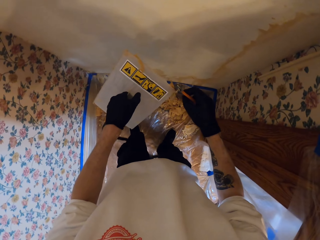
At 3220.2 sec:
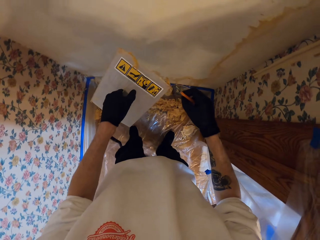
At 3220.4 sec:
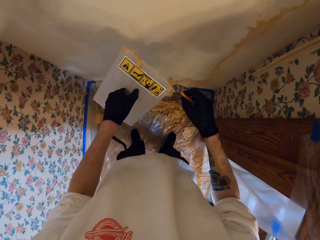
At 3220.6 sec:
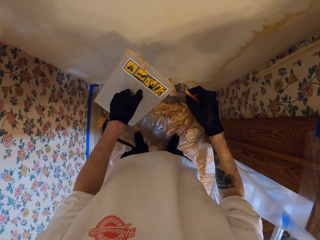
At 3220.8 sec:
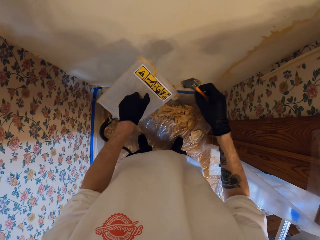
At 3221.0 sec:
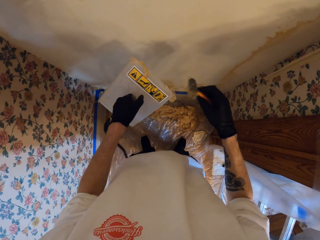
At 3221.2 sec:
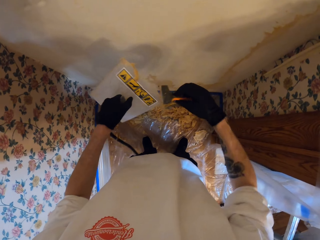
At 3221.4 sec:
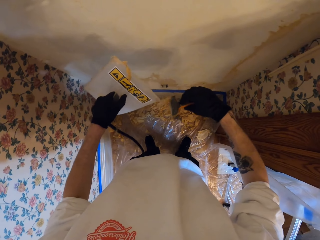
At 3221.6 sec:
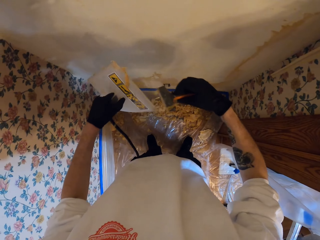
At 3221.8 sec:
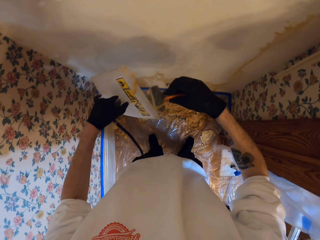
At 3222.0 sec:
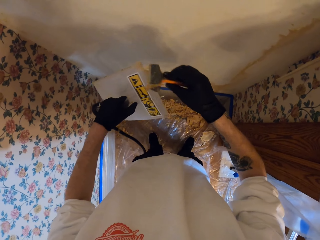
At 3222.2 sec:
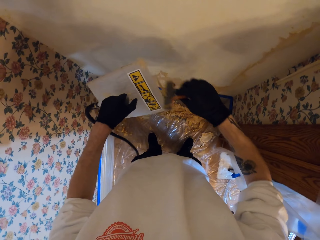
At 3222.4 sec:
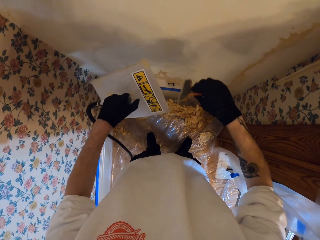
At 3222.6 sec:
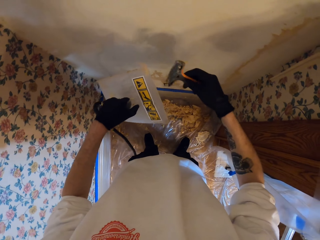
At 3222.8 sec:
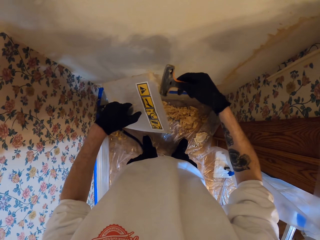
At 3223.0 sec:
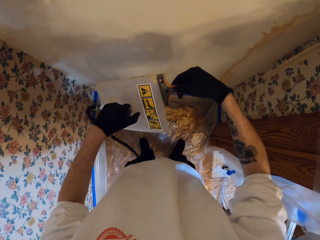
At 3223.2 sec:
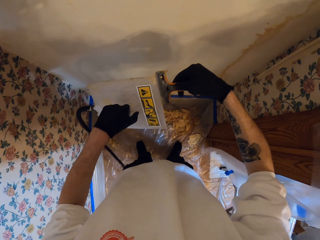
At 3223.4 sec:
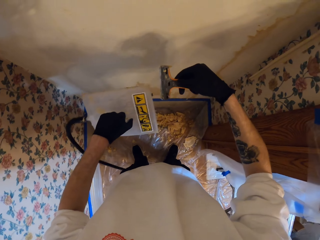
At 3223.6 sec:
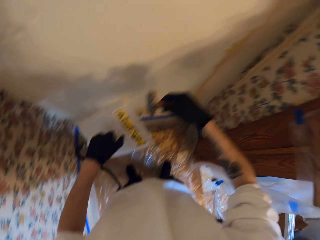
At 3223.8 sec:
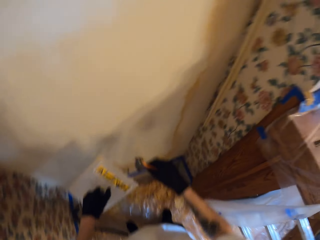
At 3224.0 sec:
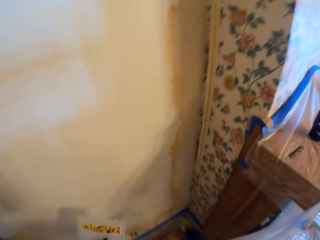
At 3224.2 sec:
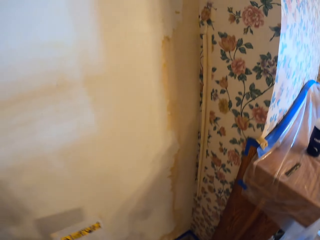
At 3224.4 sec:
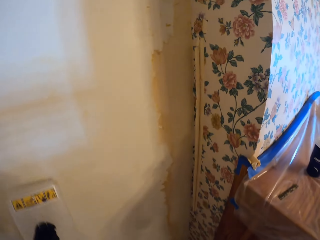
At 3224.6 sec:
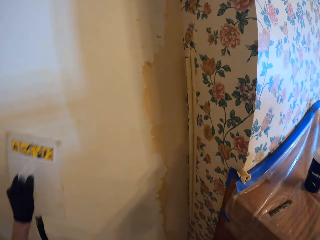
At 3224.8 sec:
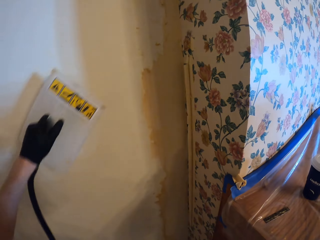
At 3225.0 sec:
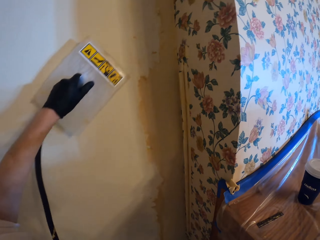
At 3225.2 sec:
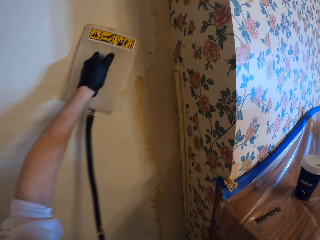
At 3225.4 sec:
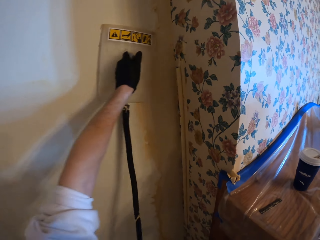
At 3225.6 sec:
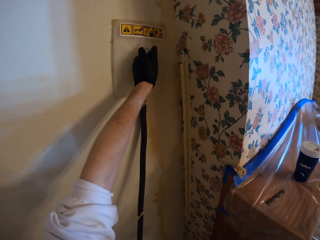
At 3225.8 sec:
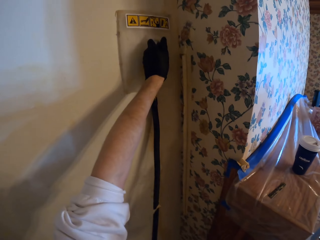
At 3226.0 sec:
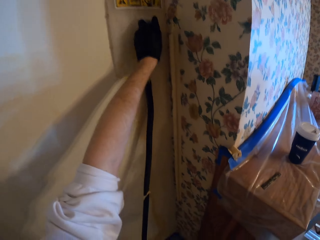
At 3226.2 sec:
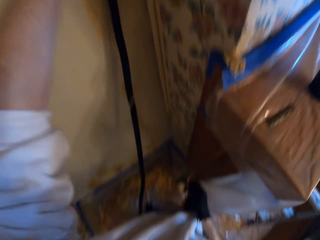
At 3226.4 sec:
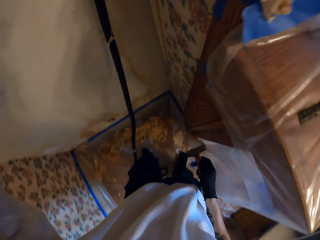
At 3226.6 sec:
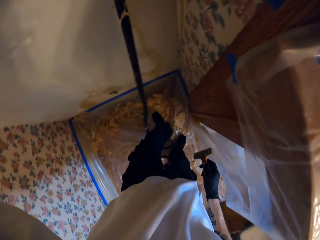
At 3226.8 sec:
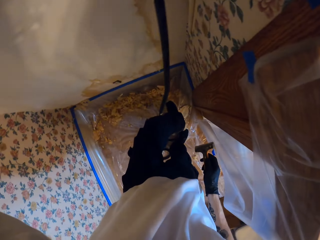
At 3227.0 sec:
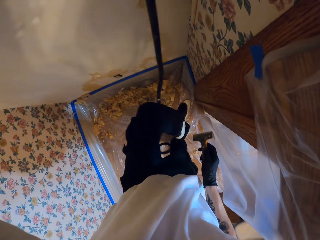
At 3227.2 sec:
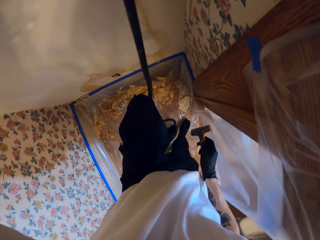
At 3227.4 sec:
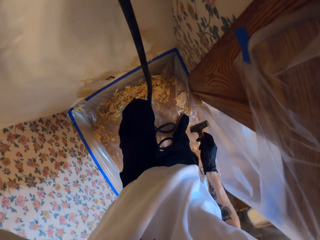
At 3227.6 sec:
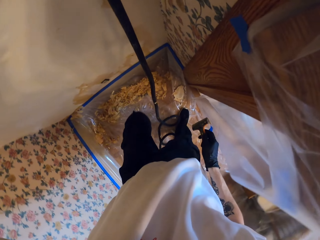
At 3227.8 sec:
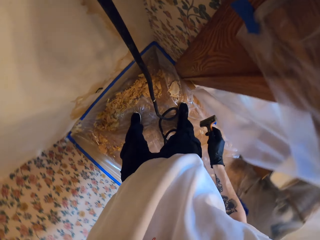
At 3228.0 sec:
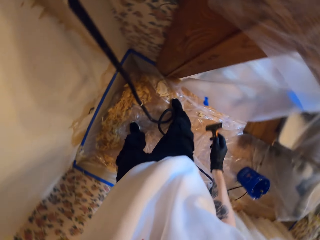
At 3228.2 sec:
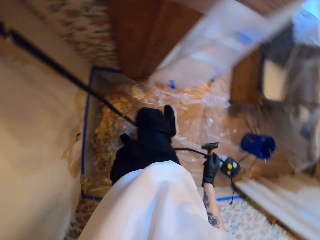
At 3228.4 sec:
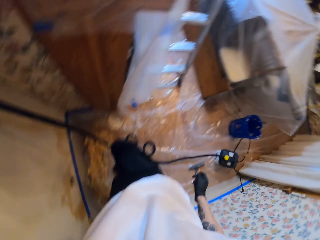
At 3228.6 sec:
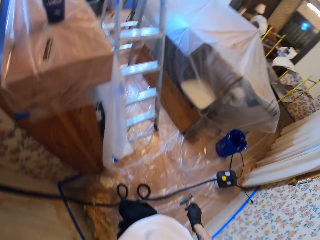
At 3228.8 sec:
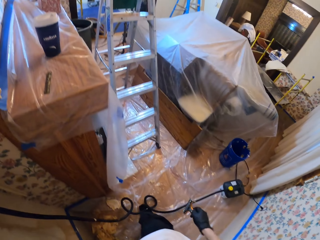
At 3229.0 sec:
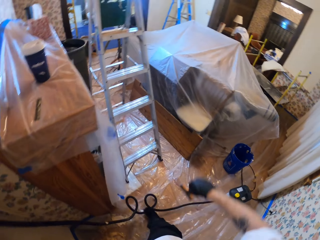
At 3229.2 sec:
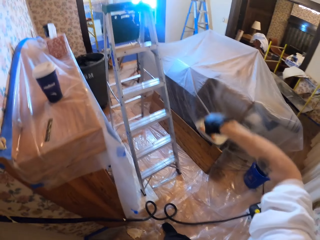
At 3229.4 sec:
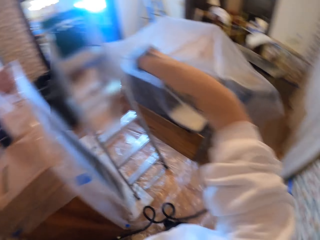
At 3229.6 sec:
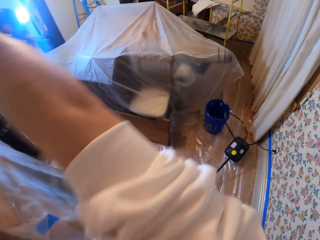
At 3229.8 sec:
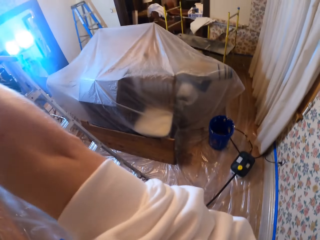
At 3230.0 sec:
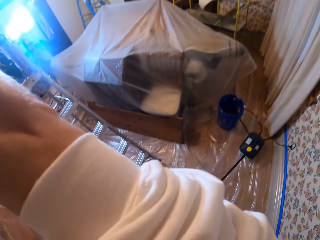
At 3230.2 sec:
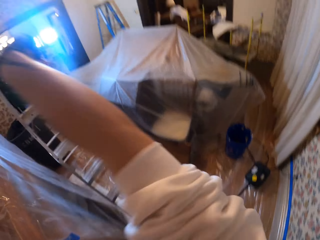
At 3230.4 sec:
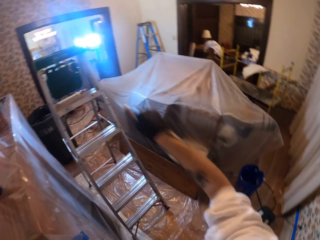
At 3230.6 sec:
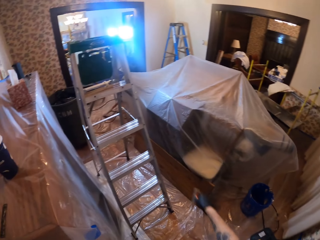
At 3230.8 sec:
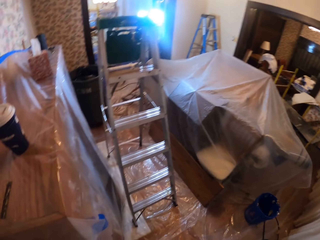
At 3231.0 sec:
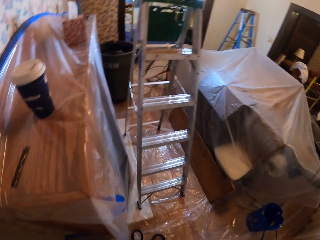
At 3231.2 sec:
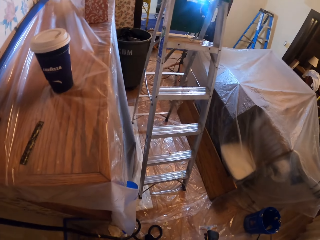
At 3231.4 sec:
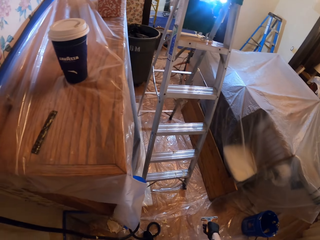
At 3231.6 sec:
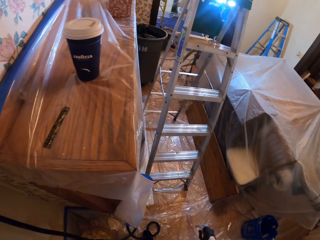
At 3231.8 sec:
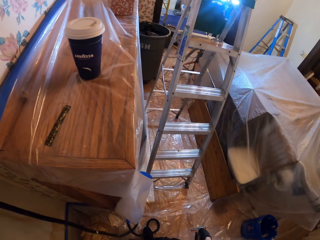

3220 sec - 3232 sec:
The camera wearer removes the paper from the wall scraper with the wallpaper steamer. They place the wallpaper steamer against the wall. They look around.

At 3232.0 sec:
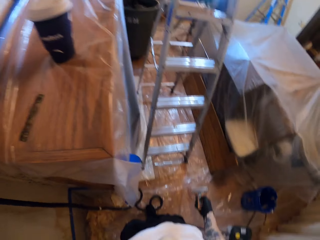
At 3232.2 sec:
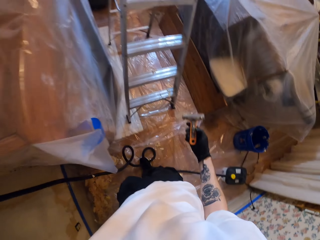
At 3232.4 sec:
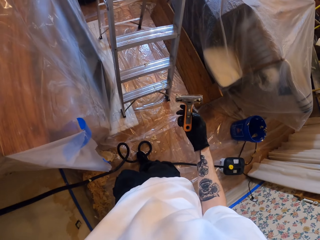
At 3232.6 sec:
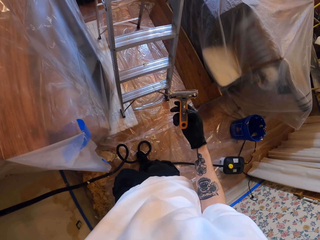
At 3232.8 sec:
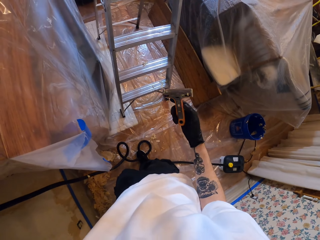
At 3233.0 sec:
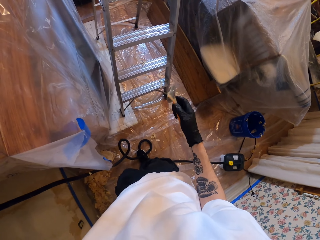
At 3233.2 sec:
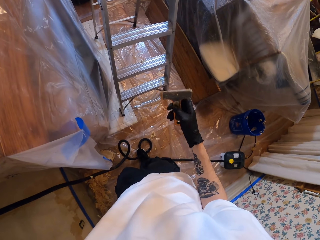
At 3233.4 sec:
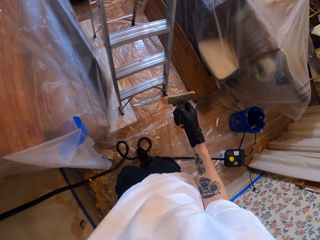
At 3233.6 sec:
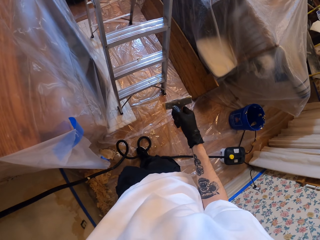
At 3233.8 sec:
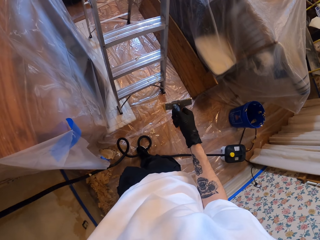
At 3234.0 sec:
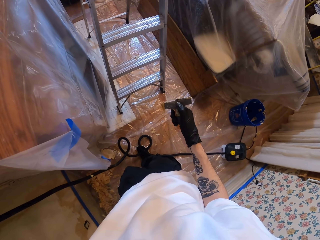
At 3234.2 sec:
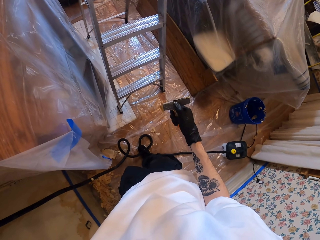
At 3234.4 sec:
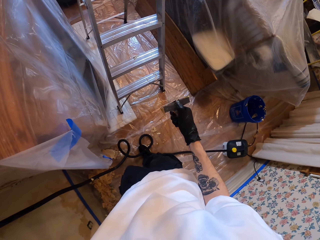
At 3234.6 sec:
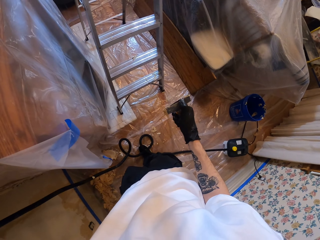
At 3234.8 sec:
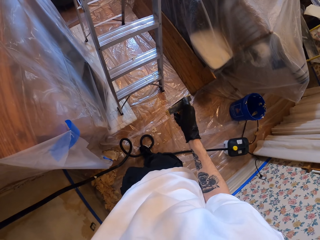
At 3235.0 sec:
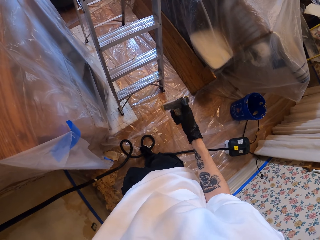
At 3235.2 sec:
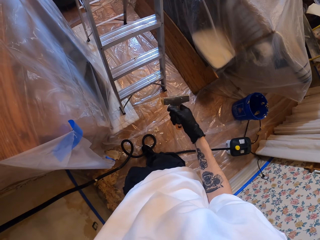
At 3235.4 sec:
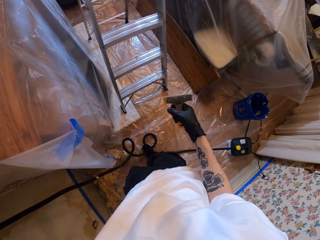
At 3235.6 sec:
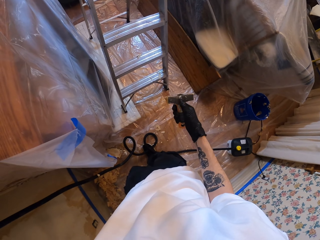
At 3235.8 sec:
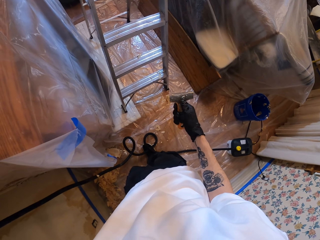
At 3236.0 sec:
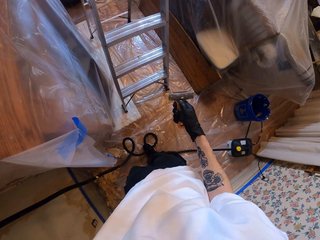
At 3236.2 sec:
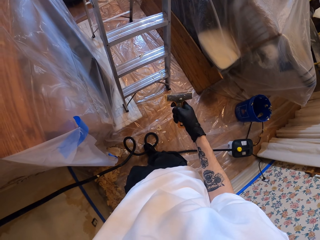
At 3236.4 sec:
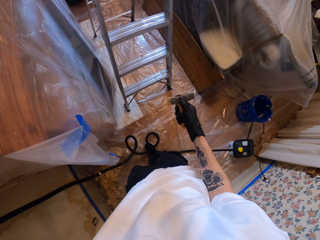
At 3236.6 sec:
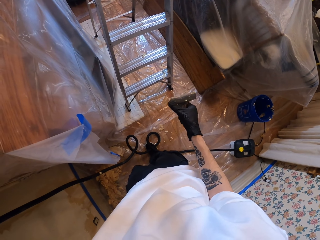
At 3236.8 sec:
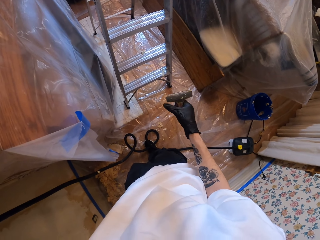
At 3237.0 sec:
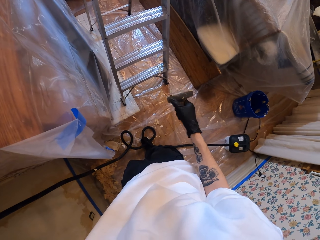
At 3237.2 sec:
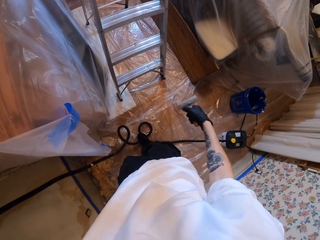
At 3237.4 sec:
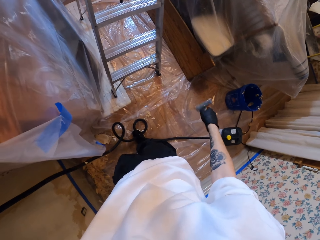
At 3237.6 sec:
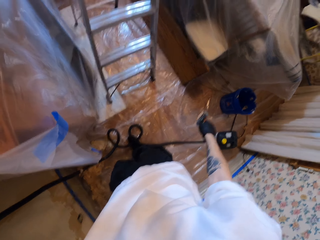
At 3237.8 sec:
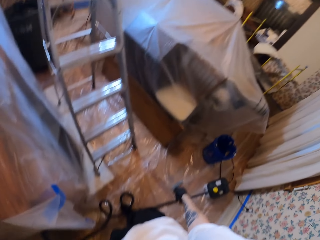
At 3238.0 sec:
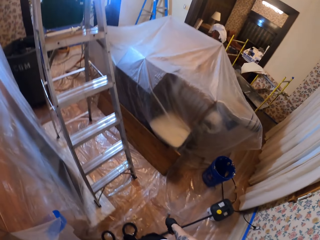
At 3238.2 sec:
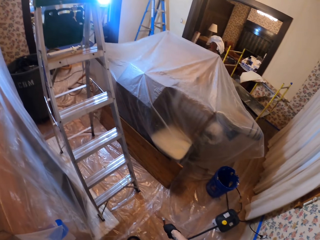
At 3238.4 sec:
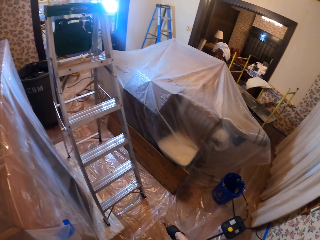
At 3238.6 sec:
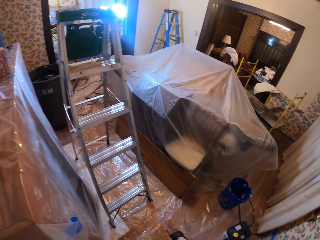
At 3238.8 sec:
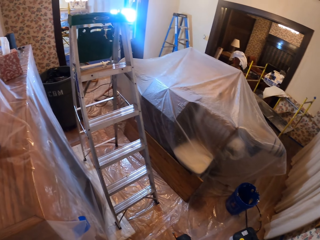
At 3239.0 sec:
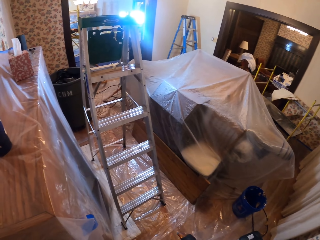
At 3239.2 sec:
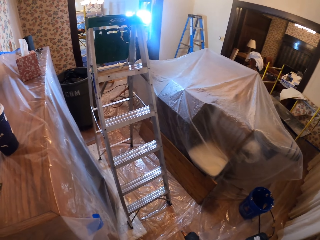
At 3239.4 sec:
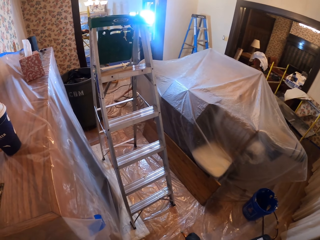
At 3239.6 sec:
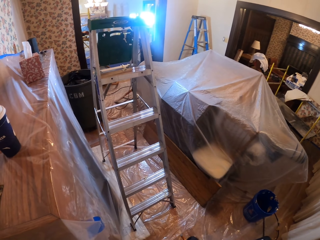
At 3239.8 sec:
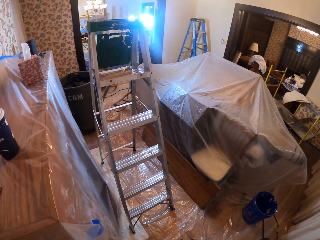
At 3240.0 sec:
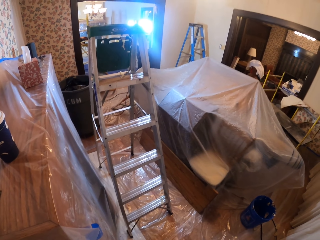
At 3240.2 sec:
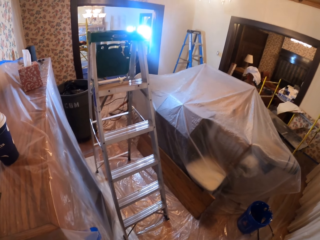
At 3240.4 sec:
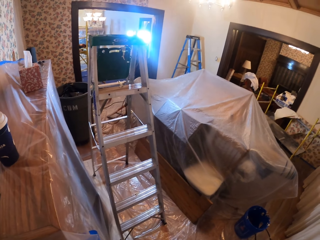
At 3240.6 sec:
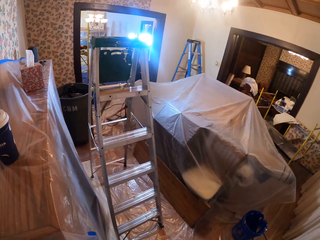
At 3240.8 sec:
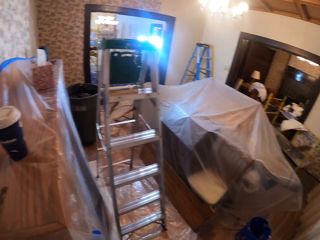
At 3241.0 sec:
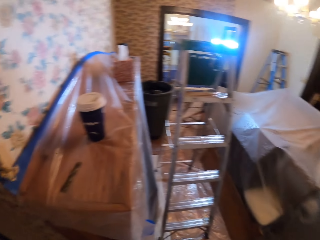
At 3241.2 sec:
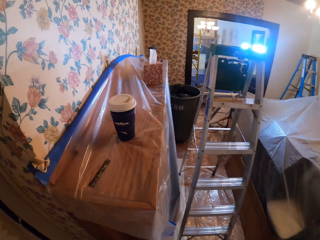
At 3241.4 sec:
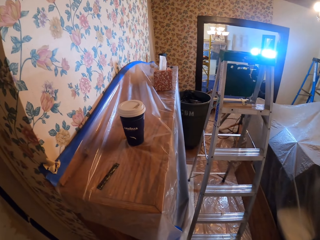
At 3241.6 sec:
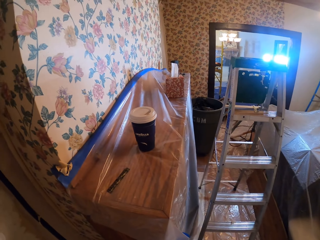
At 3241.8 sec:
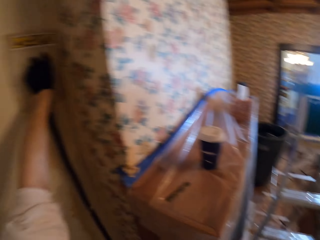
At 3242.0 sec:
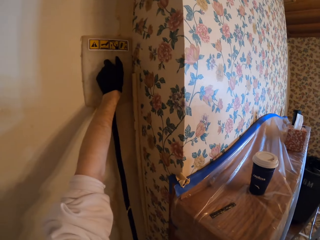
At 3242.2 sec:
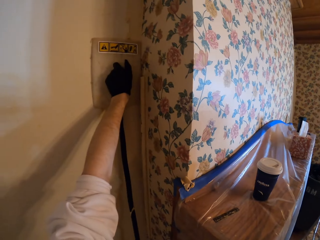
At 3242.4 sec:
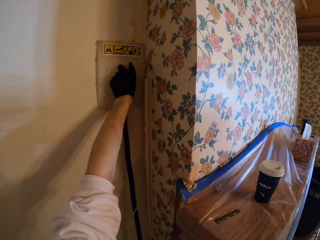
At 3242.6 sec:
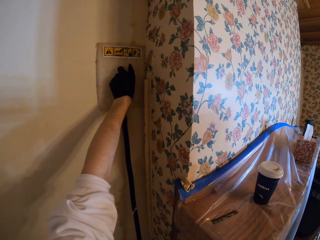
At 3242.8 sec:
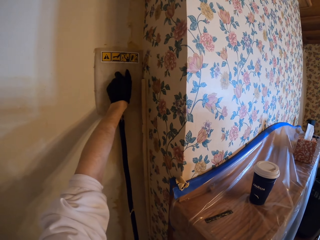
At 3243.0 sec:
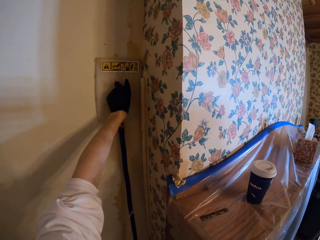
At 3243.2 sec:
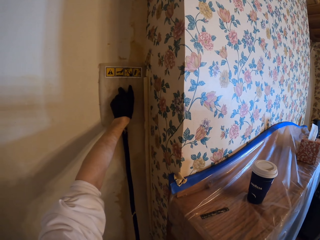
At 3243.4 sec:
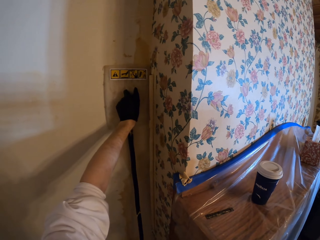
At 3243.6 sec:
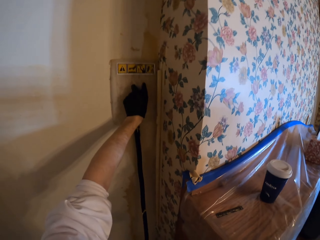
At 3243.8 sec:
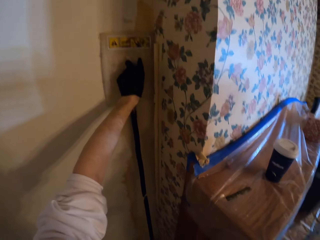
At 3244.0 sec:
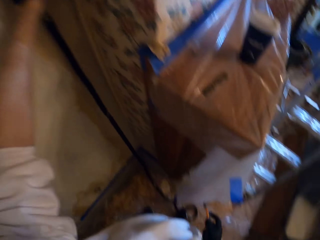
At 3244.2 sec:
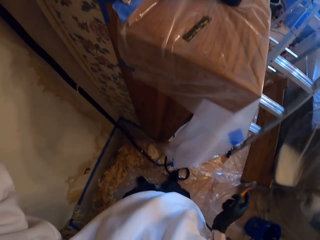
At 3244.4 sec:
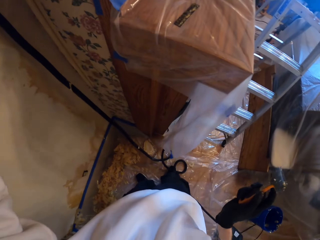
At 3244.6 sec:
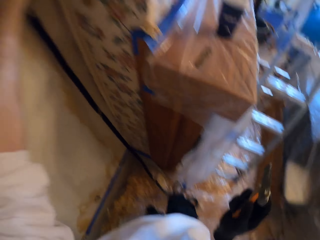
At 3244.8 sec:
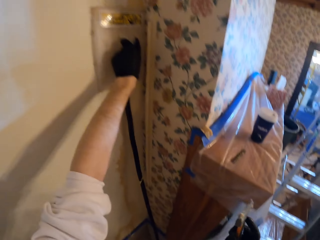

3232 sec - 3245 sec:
The camera wearer looks at the wall scraper. They look around. They move the wallpaper steamer on the wall.
